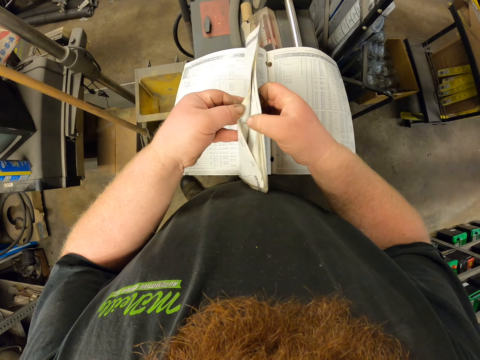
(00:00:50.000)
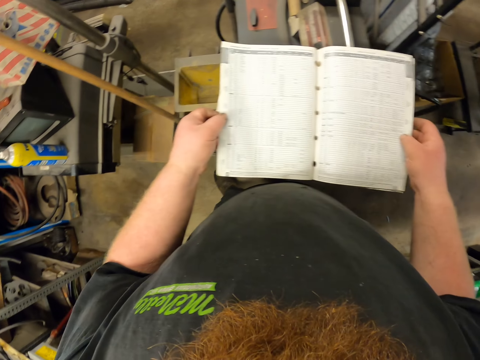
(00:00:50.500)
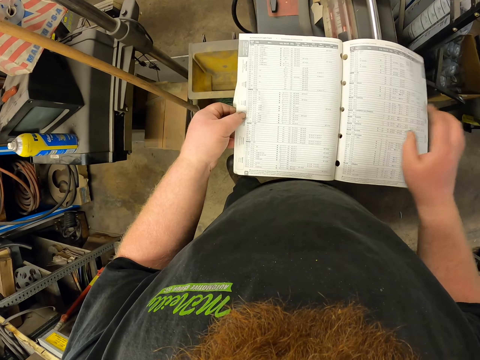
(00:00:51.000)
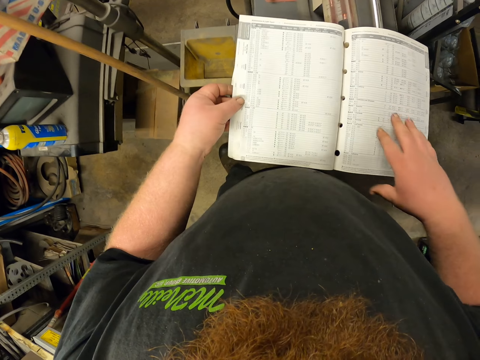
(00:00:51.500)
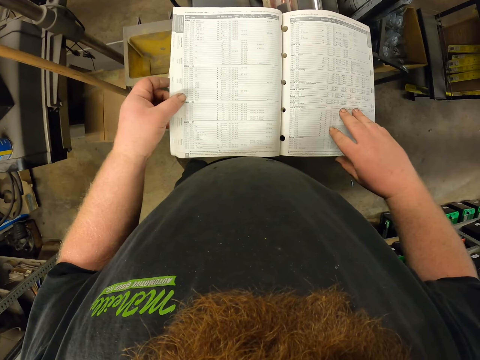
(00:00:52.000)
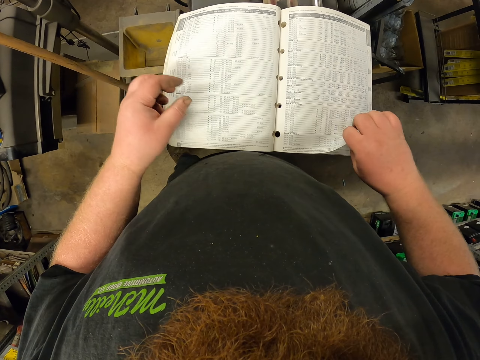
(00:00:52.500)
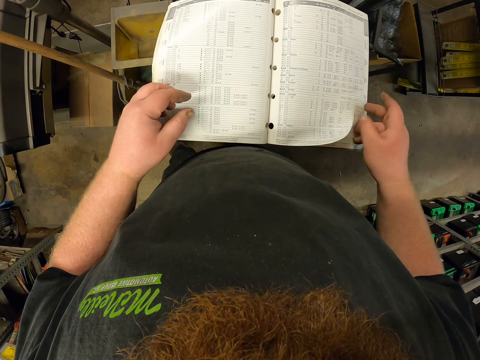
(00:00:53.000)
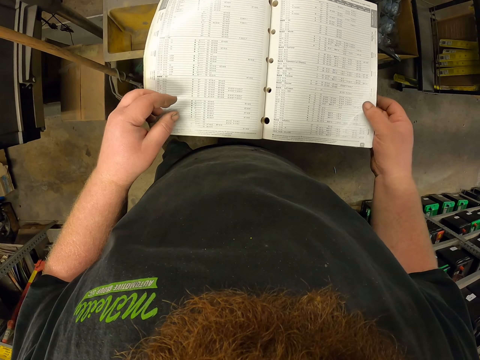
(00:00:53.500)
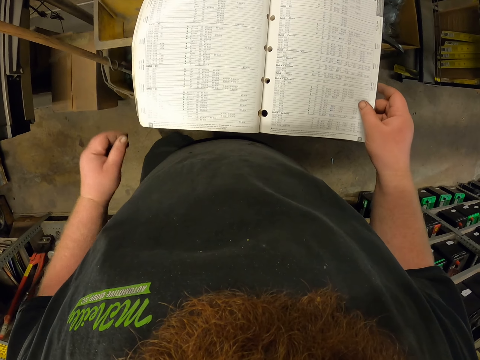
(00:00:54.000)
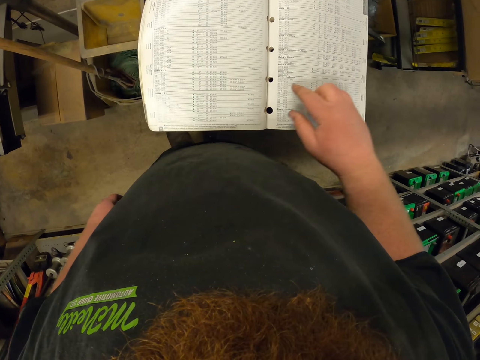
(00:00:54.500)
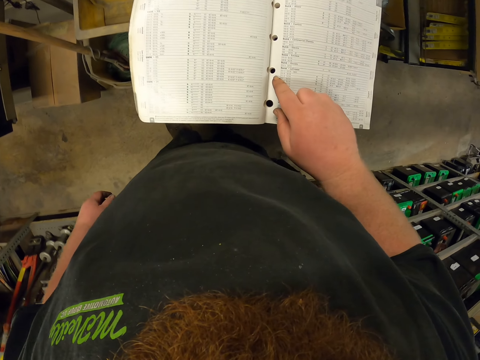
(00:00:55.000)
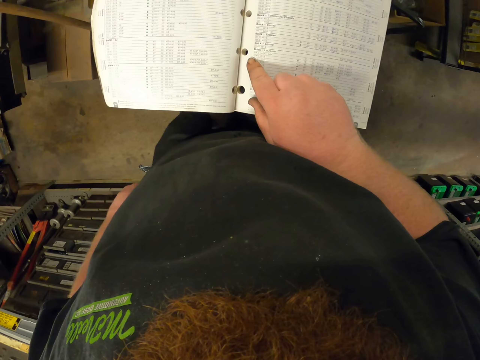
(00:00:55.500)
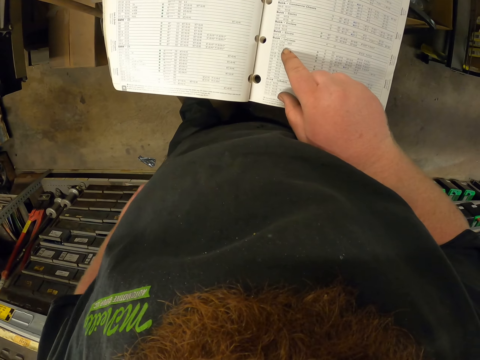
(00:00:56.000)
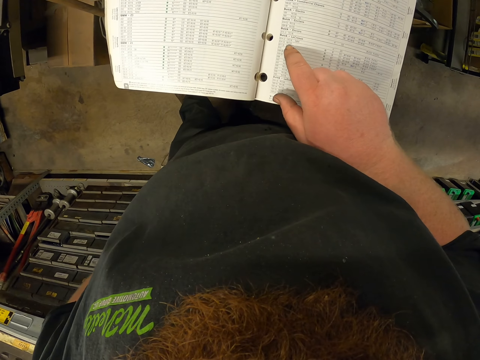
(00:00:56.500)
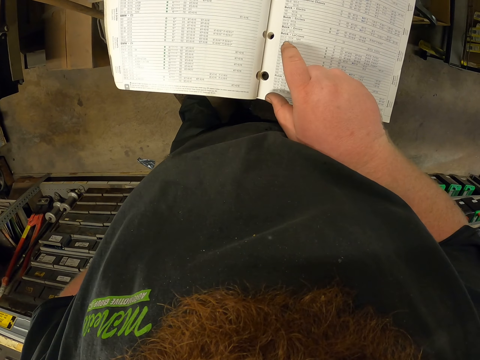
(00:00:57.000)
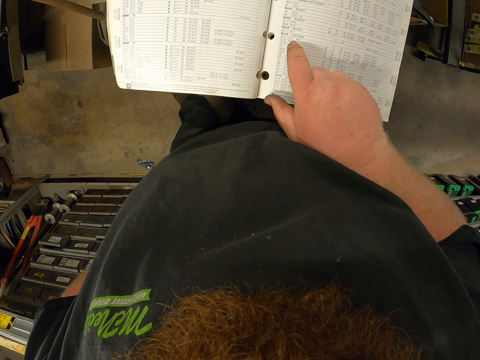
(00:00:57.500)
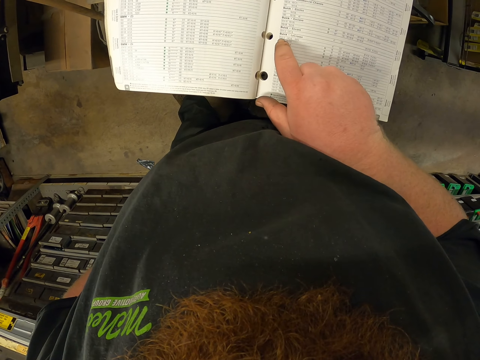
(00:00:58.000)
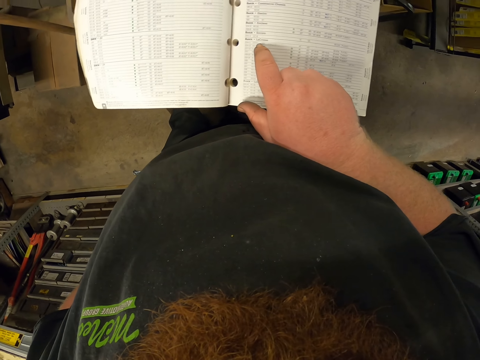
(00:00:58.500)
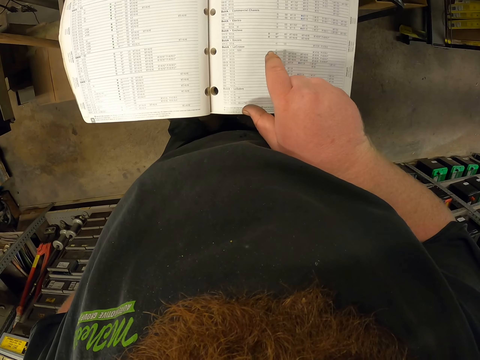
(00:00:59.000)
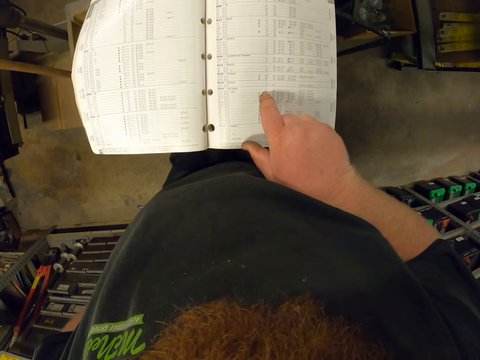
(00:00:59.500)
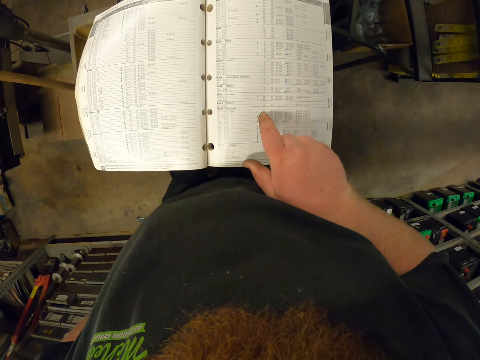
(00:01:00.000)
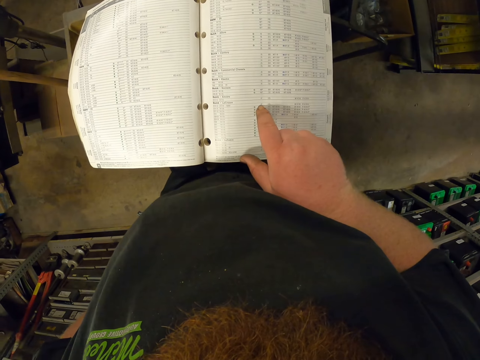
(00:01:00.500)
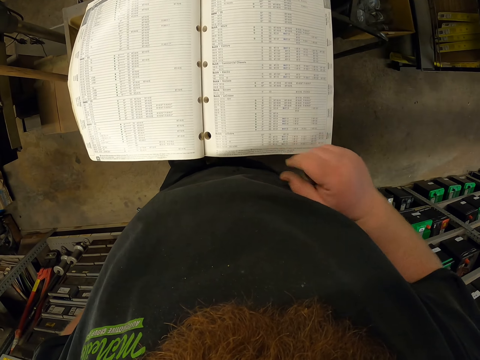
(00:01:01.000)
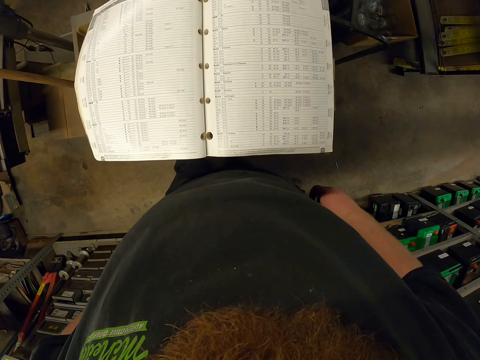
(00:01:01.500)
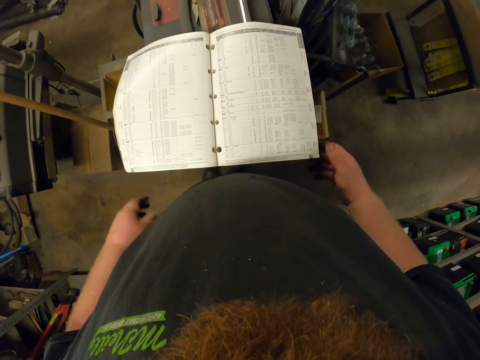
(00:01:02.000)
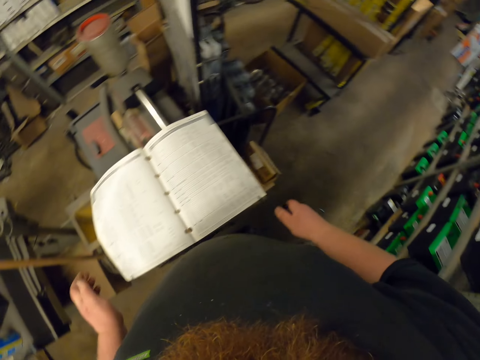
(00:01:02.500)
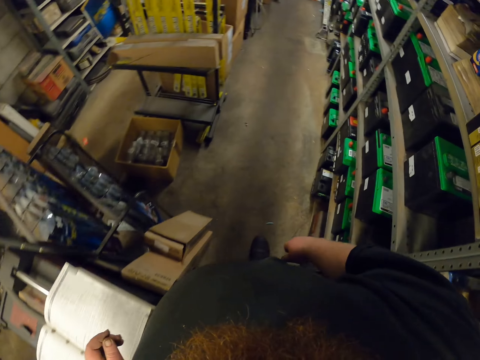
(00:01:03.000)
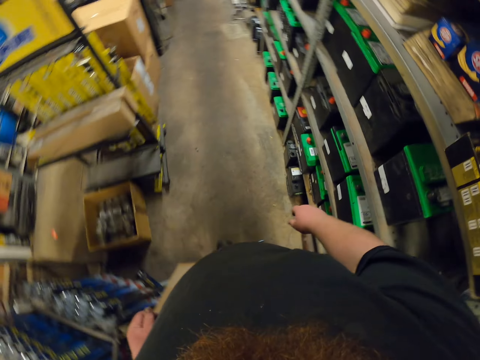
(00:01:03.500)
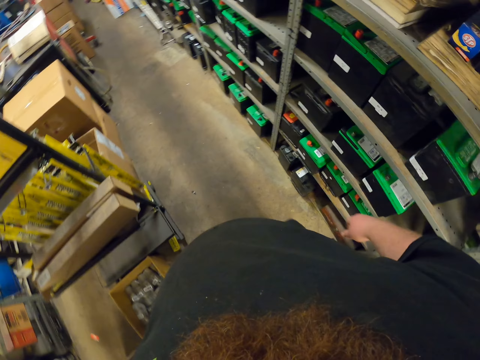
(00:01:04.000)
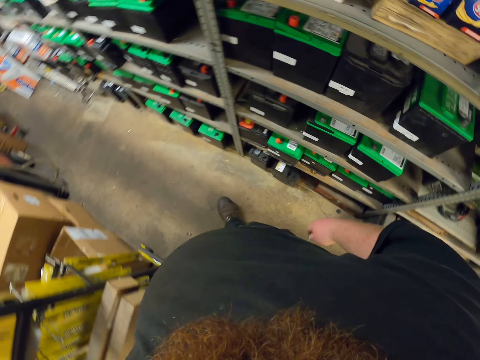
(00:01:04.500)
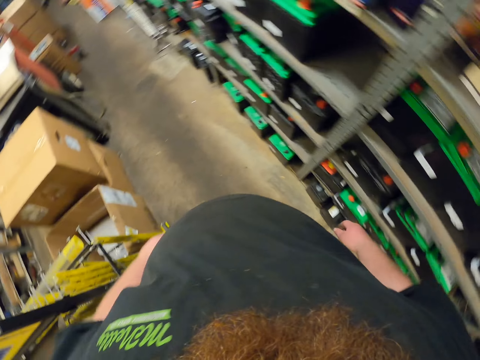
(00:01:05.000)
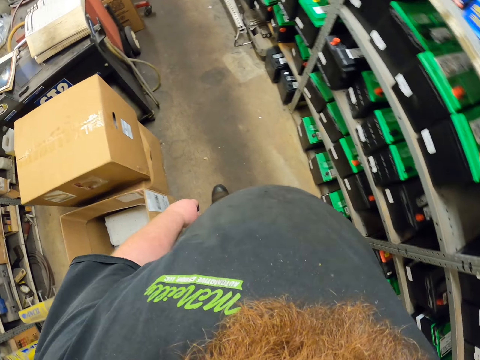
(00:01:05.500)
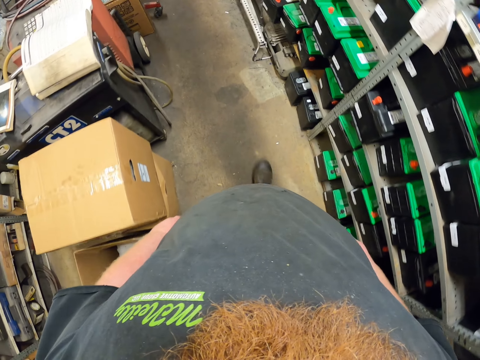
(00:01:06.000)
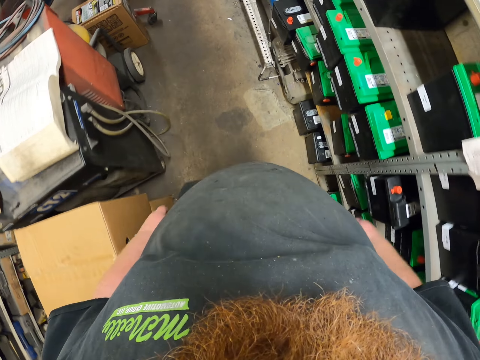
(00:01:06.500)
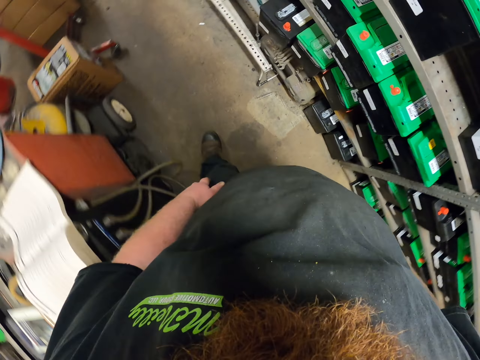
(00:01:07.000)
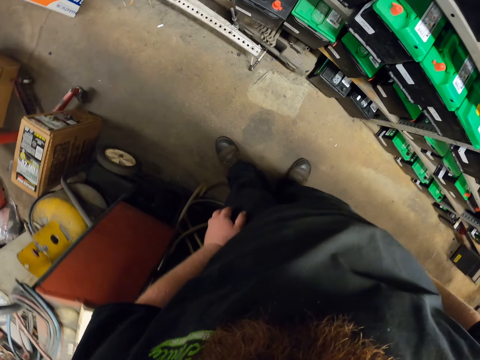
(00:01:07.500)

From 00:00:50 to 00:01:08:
The camera wearer reads the book. They walk in the garage.

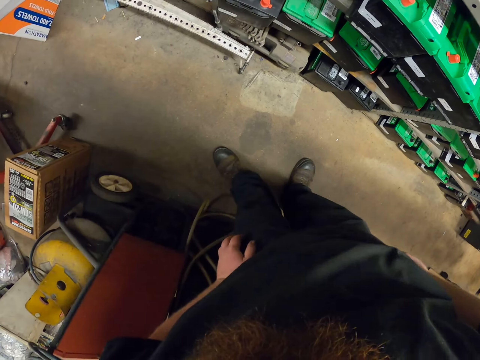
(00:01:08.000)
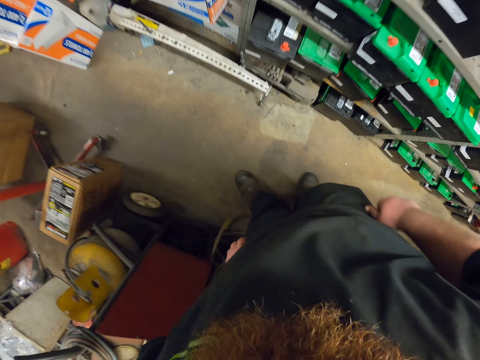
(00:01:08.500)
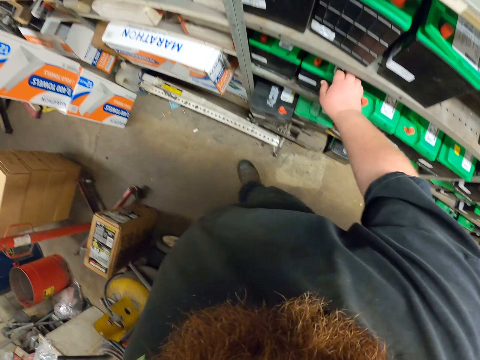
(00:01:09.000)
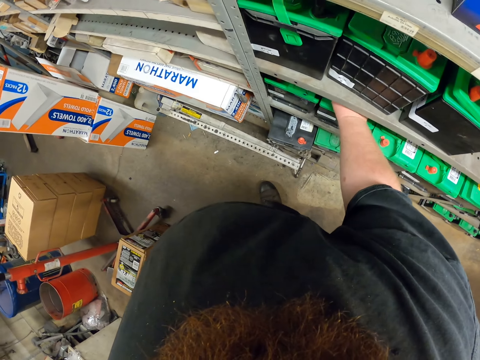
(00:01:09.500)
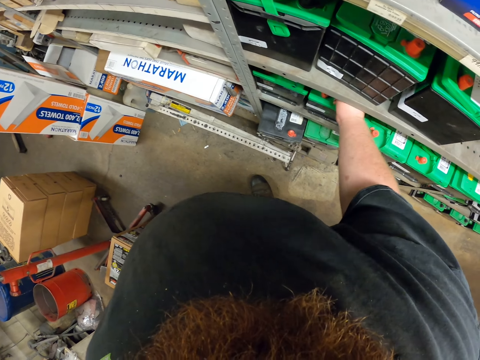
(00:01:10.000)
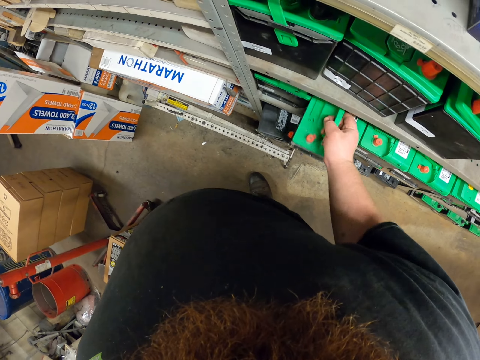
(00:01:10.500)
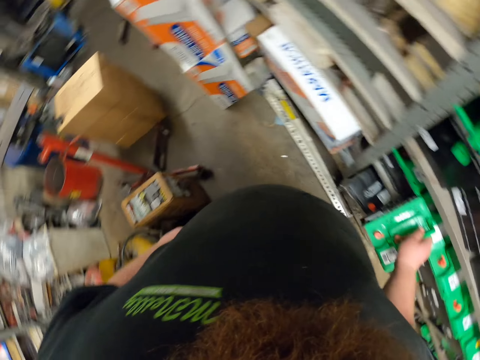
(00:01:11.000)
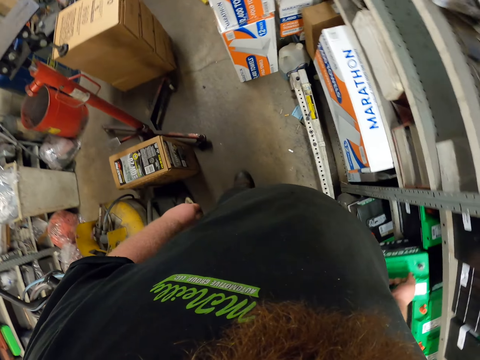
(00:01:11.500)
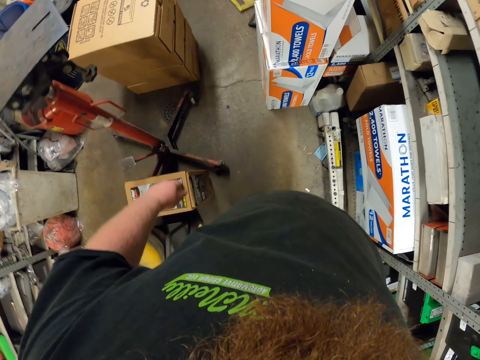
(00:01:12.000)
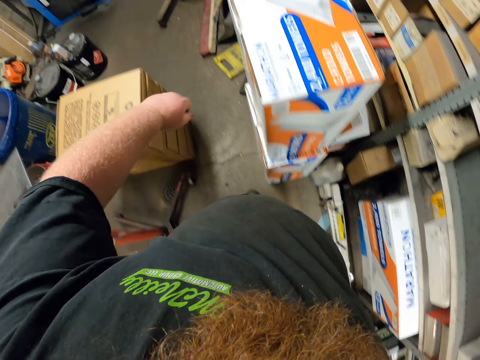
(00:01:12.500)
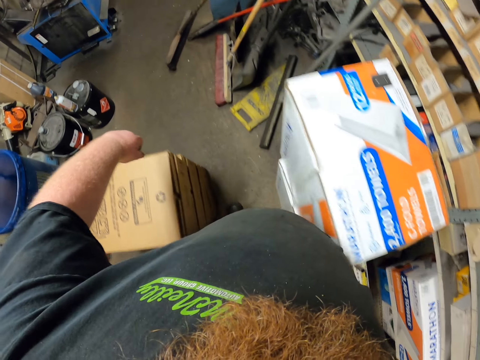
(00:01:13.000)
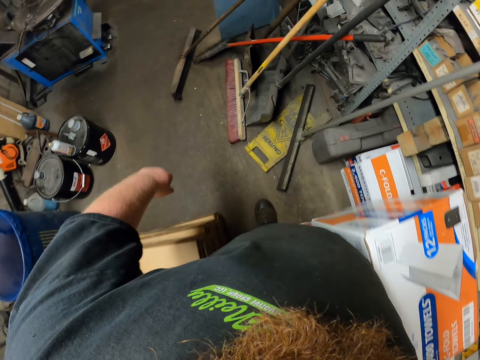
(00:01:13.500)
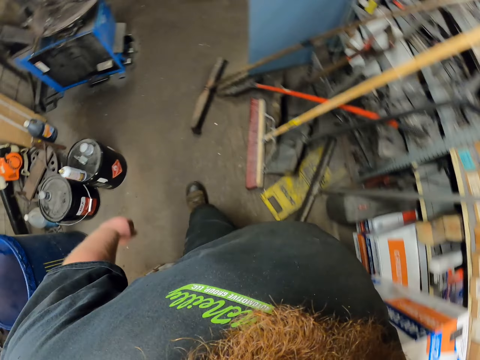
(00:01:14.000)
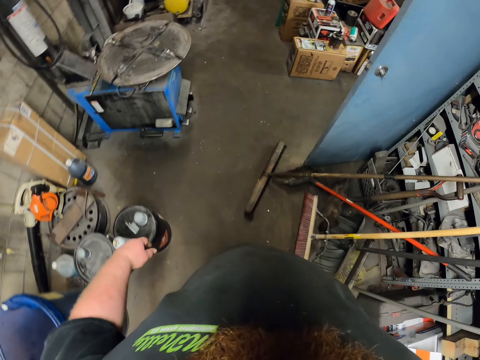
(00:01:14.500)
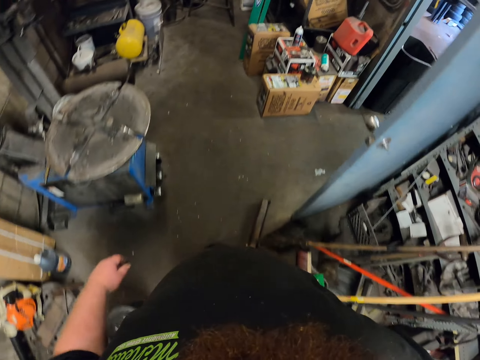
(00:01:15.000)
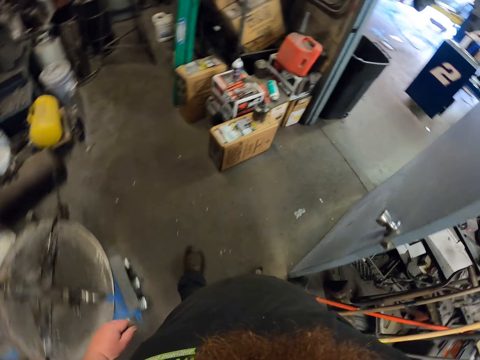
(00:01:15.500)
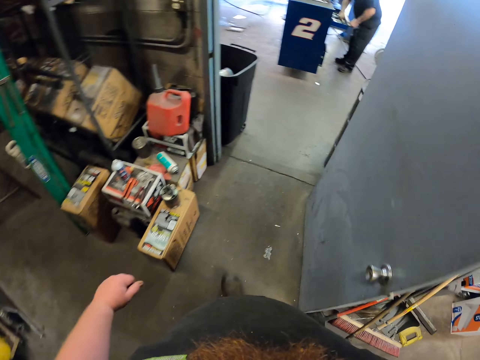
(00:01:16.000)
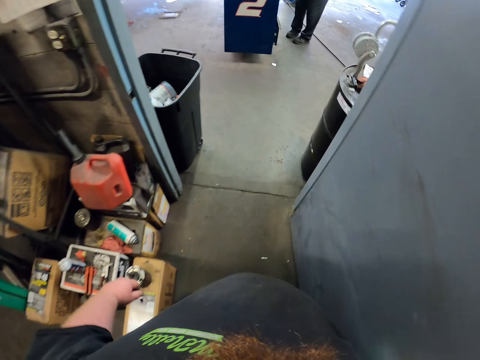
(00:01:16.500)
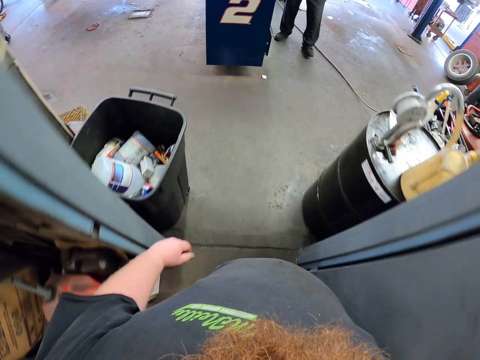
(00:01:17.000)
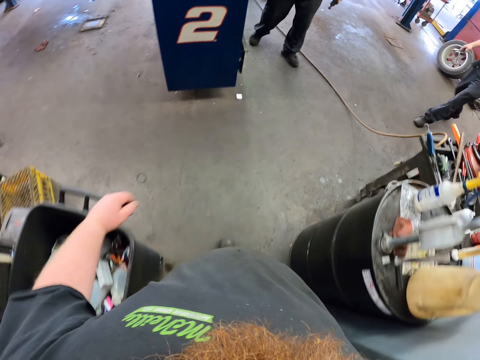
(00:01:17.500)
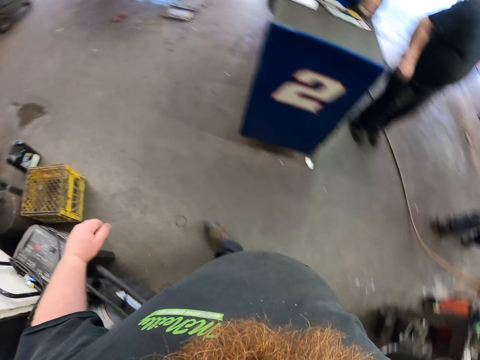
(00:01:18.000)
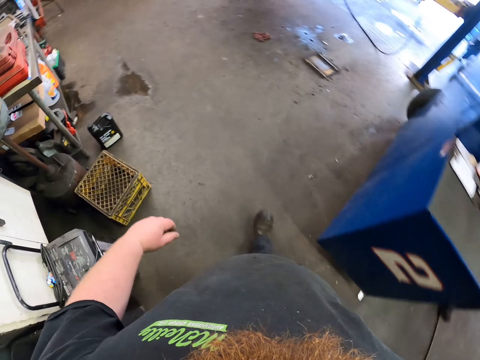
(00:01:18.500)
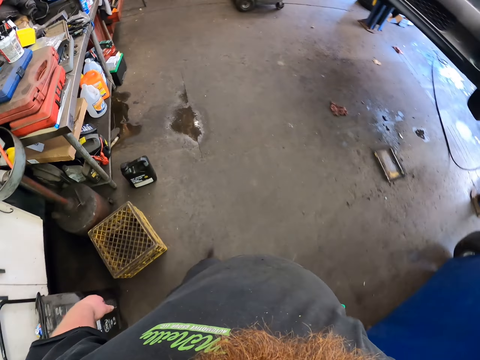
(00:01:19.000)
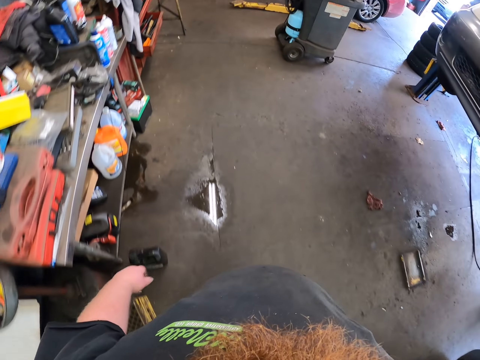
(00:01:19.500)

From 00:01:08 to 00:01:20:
The camera wearer pulls out a car battery from the shelf. They walk in the garage with the car battery. A person leans forward by the tool table. Another person walks towards the camera wearer in the garage.
